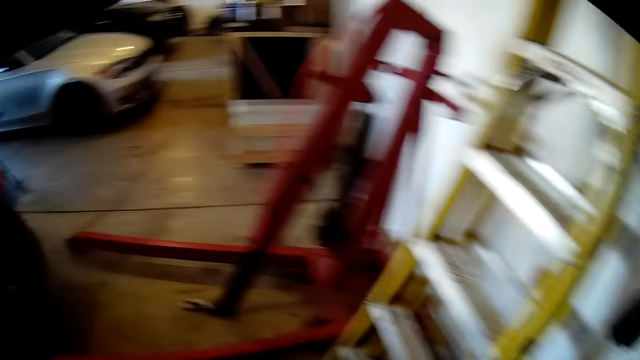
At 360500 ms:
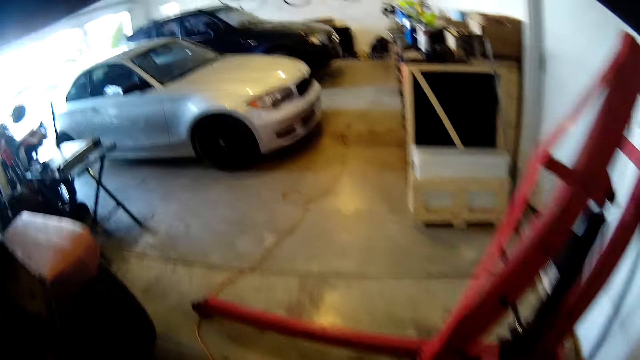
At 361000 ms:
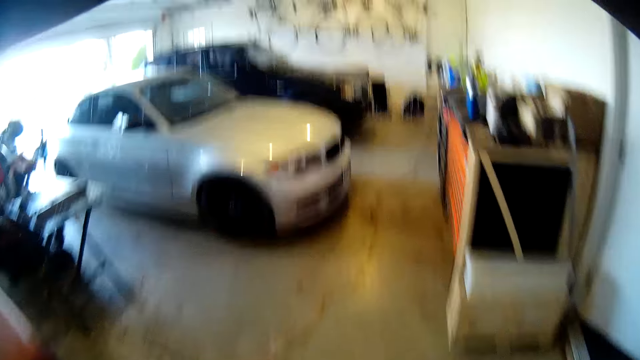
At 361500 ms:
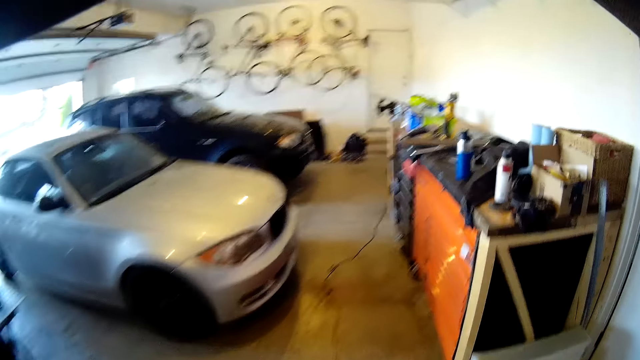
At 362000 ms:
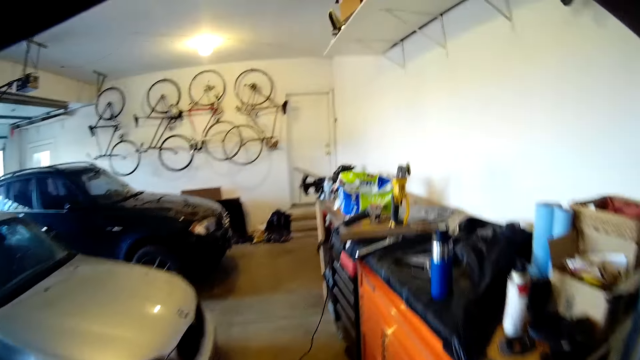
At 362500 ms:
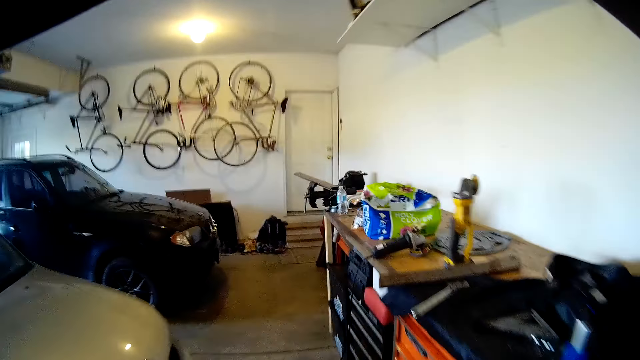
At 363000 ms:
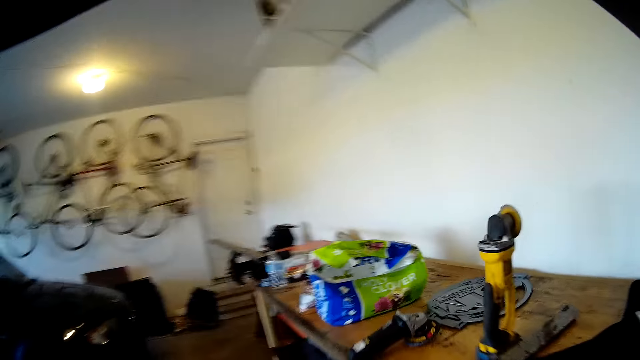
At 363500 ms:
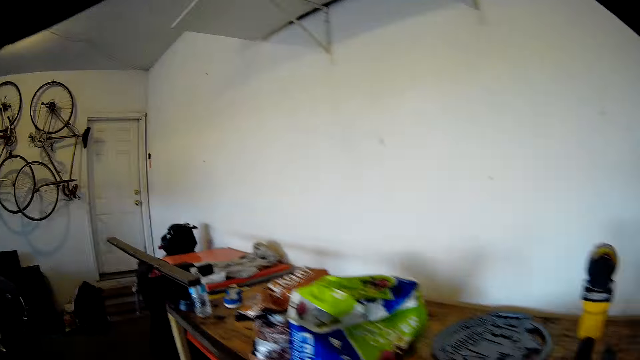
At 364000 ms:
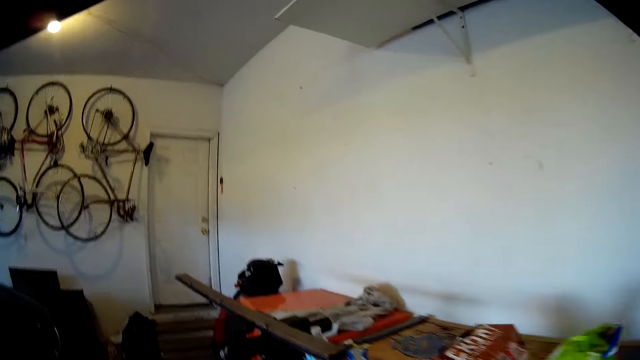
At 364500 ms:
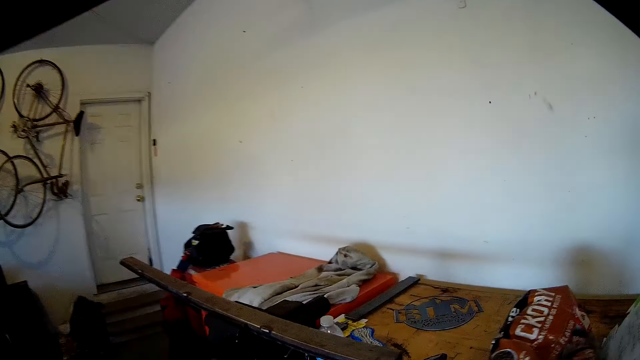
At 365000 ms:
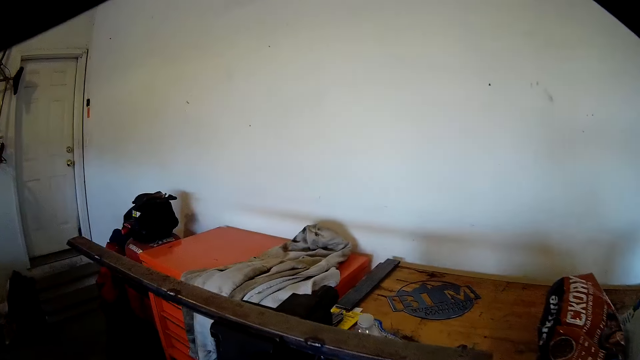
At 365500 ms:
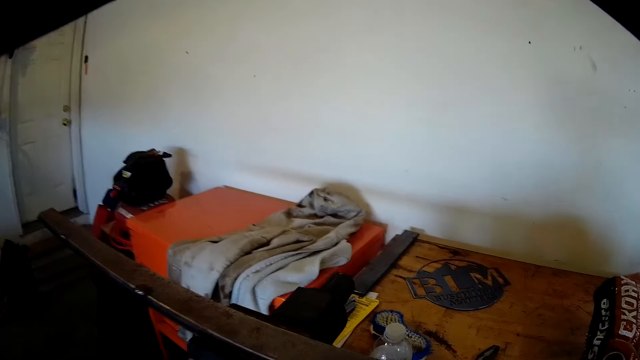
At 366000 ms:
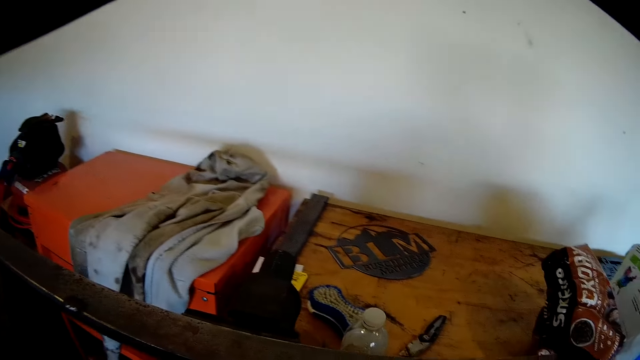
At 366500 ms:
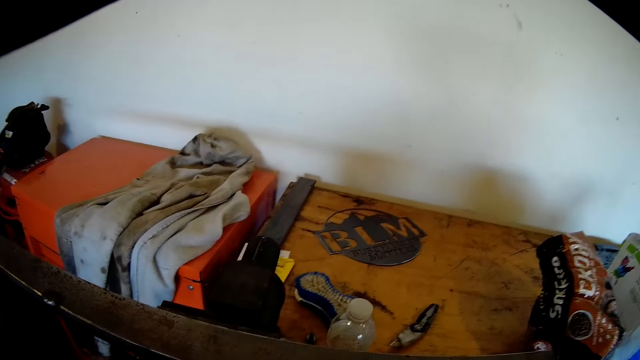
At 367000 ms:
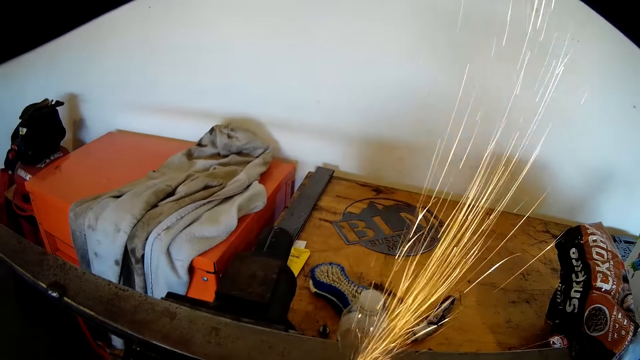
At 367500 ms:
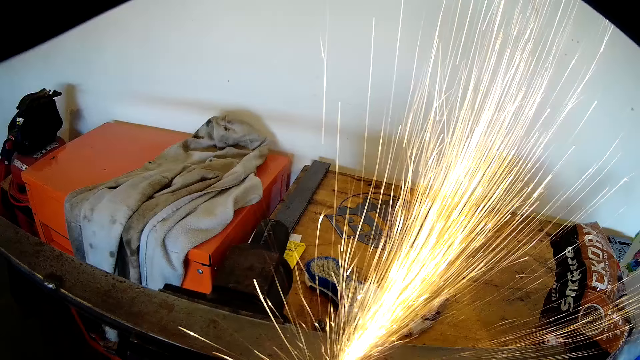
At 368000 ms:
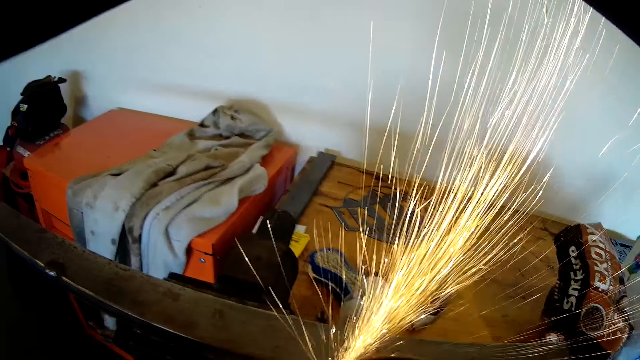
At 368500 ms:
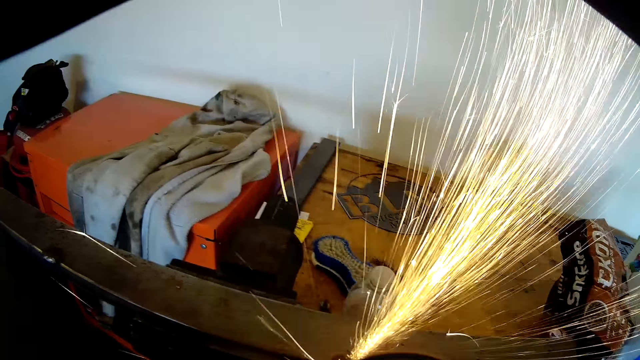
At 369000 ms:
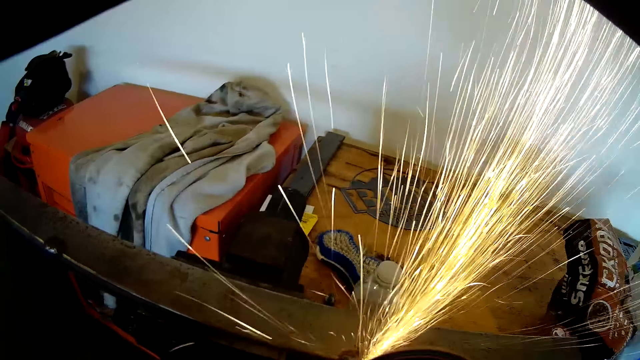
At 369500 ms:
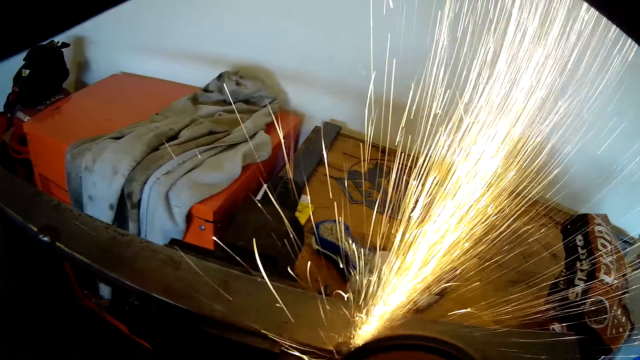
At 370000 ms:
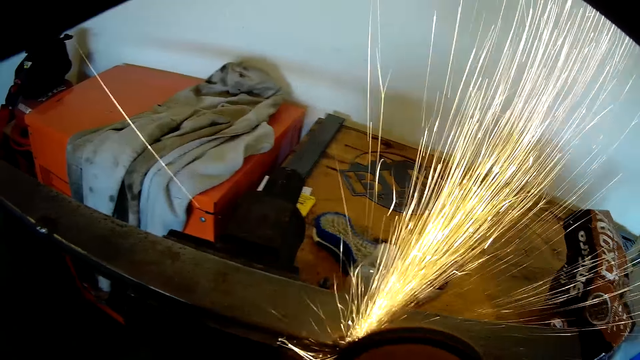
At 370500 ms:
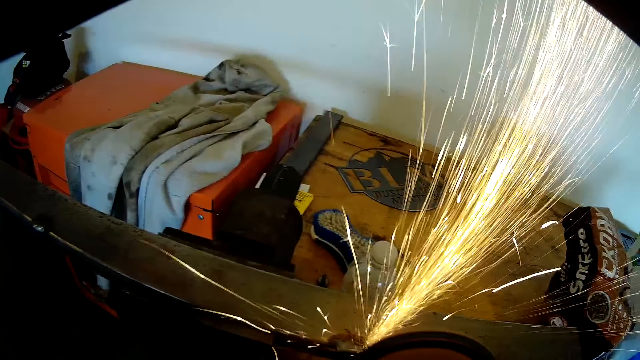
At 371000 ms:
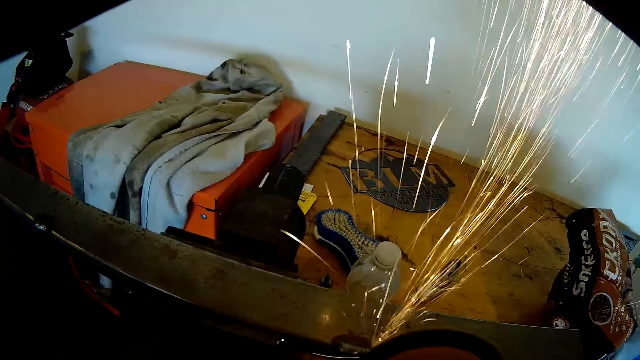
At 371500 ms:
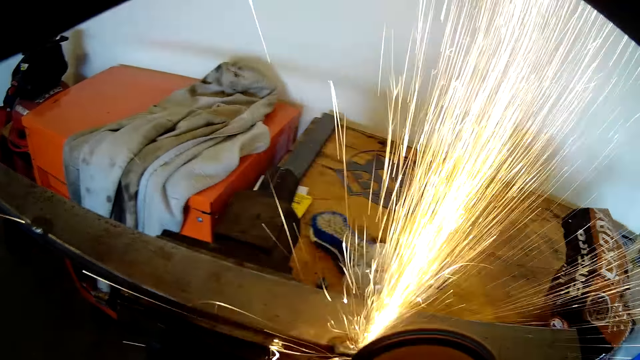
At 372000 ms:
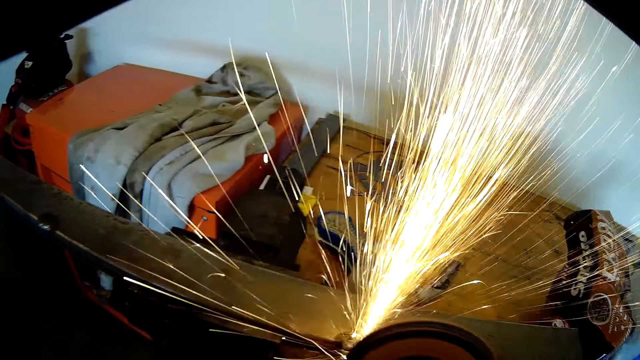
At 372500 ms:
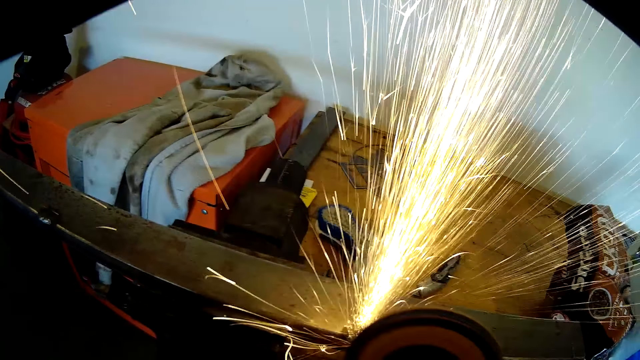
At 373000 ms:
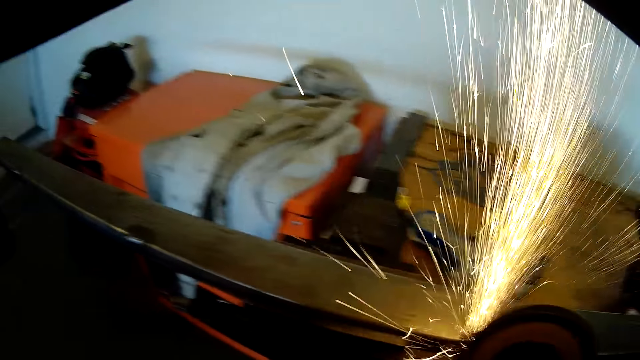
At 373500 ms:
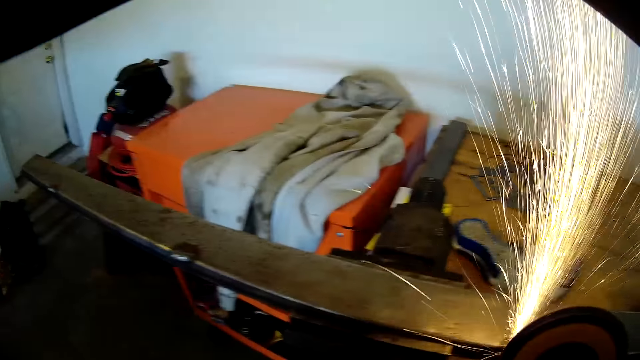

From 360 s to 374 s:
The camera wearer walks to the bench with the clamped metal. They take the grinder on the table and turn on the grinder. They grind the metal on the clamp on the table with the grinder with both hands.

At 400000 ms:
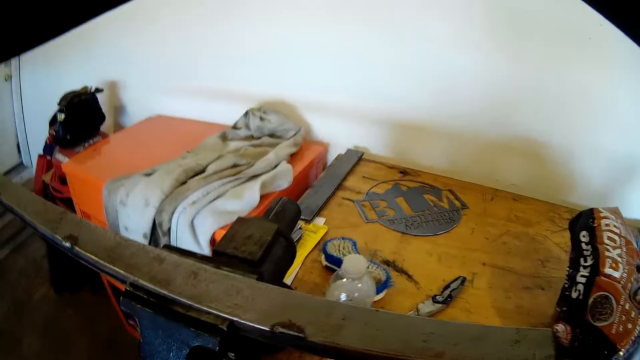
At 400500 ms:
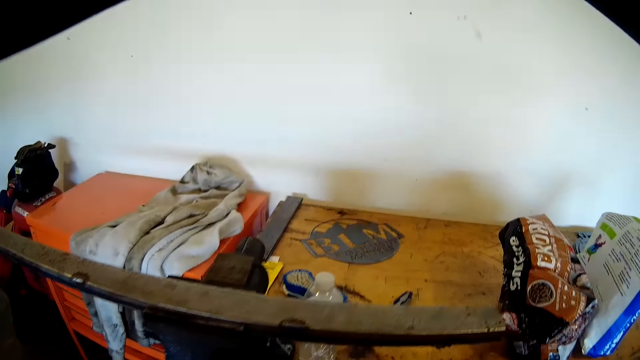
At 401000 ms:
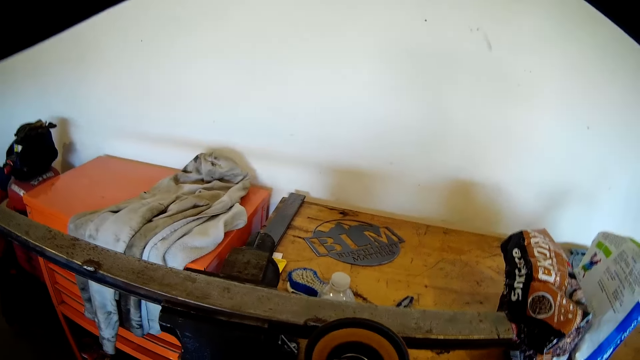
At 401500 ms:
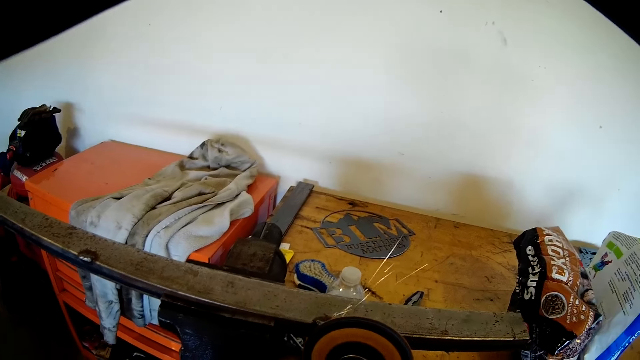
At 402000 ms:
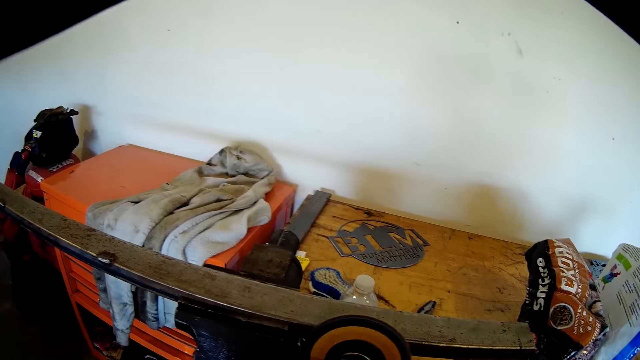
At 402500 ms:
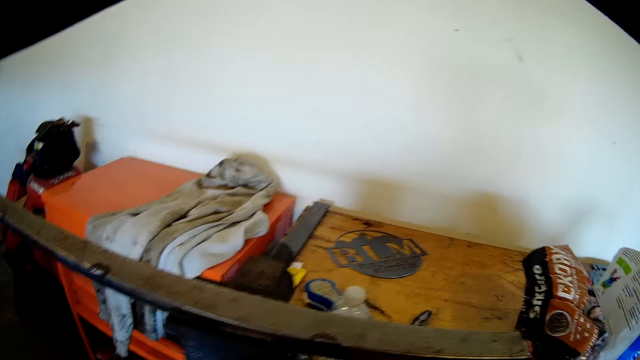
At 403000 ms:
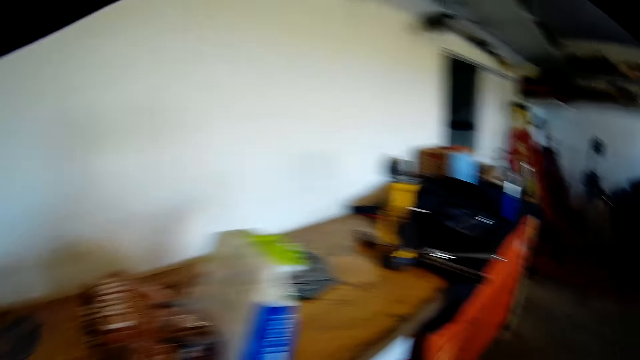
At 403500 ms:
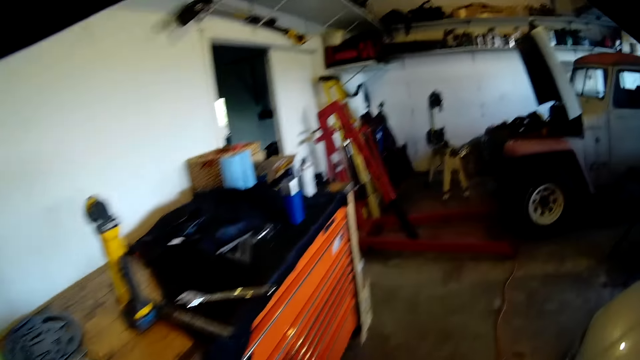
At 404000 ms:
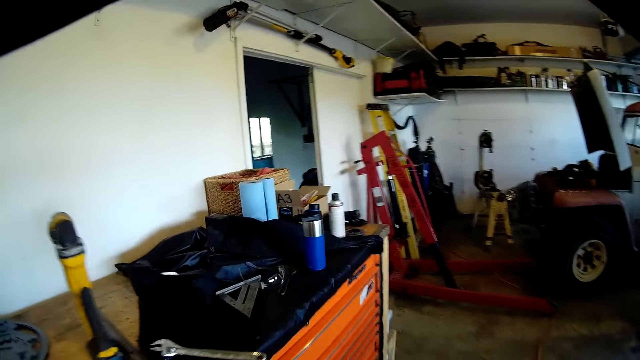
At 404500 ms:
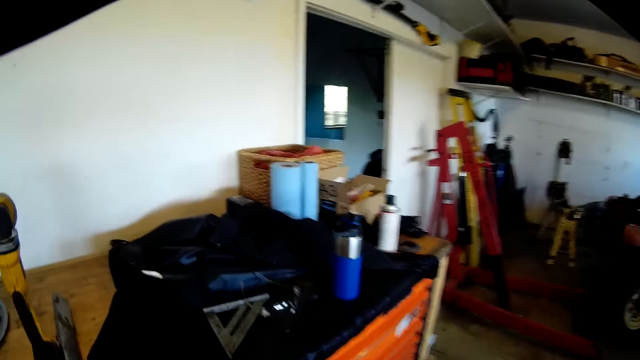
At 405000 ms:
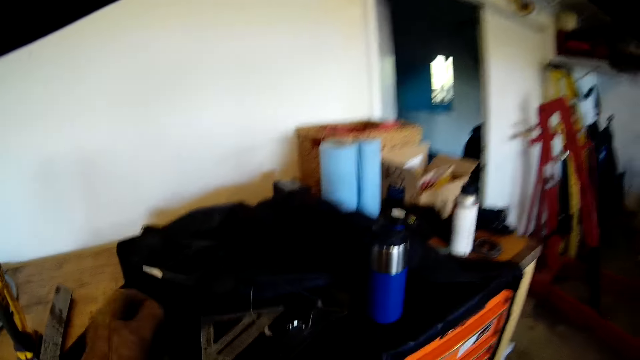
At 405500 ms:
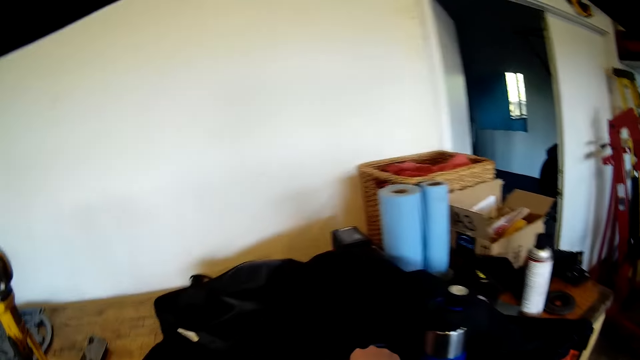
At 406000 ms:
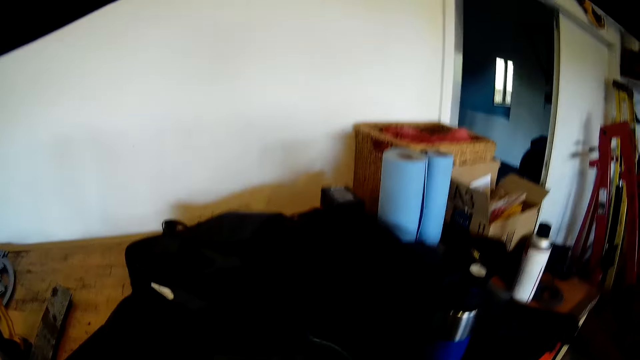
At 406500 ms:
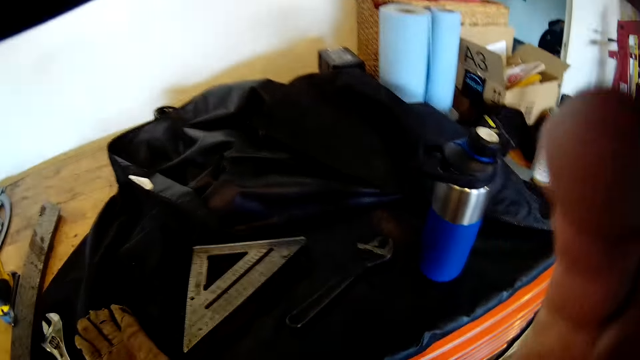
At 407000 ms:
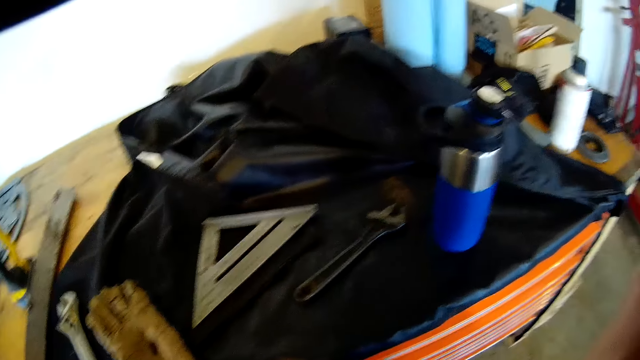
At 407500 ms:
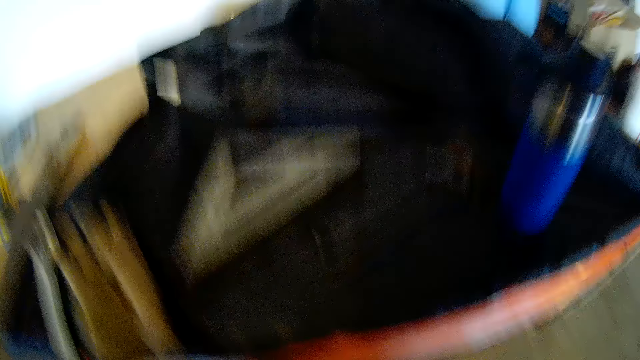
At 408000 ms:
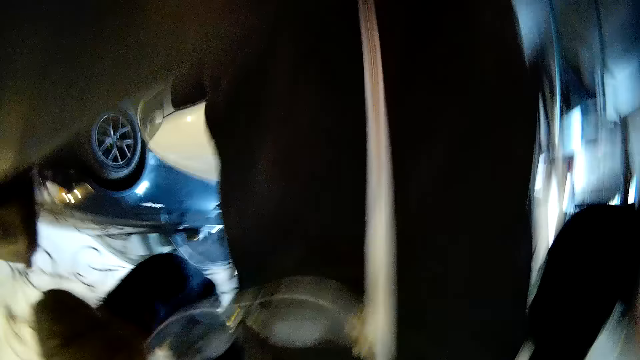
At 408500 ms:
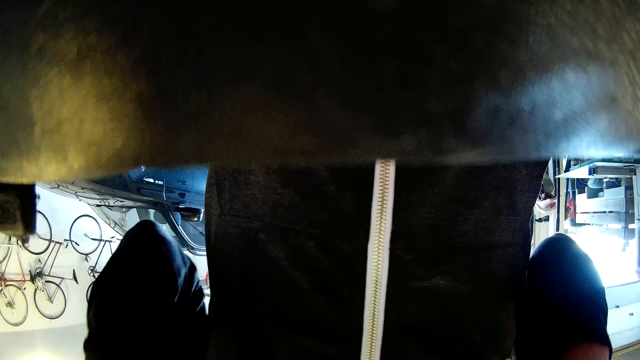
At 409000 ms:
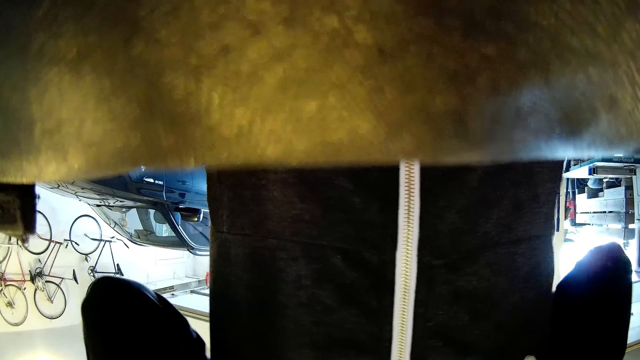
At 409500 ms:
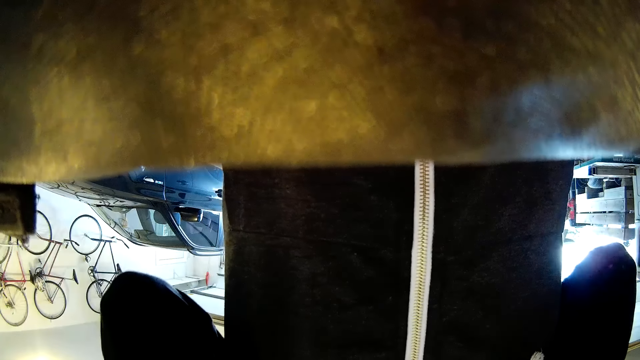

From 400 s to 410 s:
The camera wearer turns off the grinder. They remove the grinder from the metal on the table with both hands. They drop the grinder on the bench. They take something from the bench. He adjusts the camera on his head. He removes his camera with his right hand. He drops the camera on a table with his right hand.
